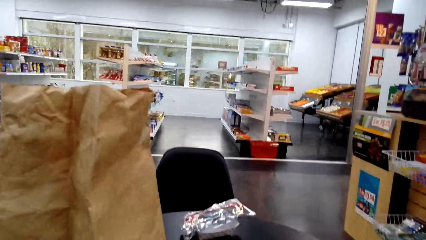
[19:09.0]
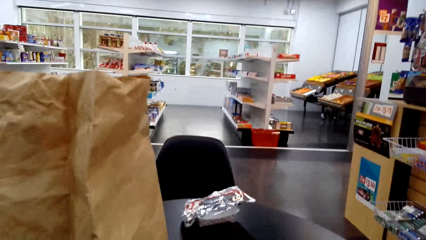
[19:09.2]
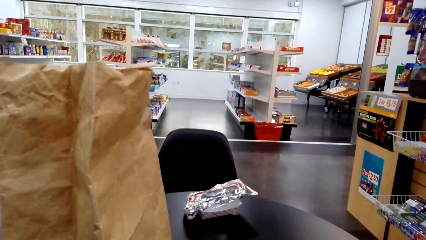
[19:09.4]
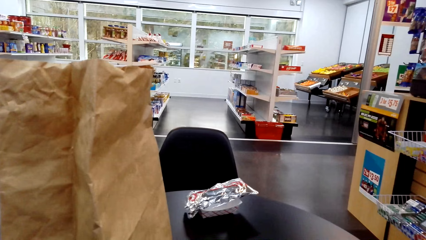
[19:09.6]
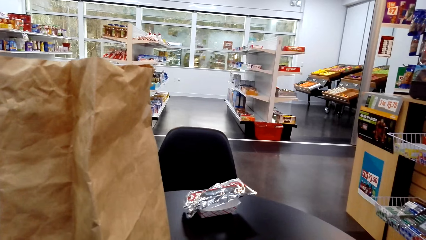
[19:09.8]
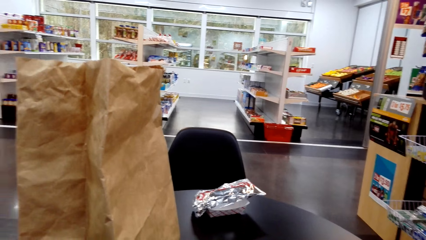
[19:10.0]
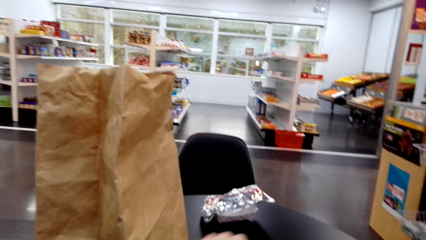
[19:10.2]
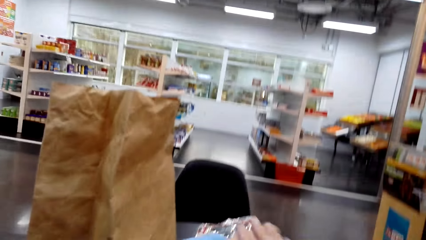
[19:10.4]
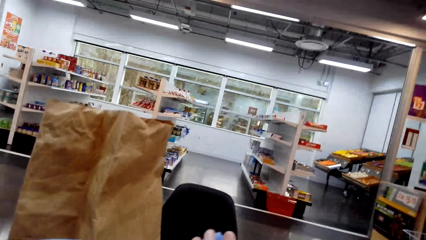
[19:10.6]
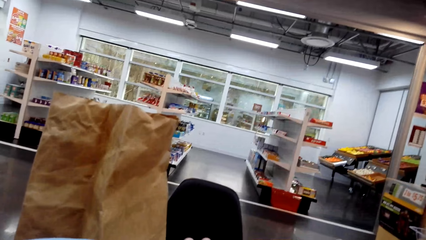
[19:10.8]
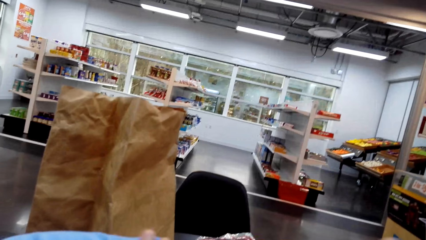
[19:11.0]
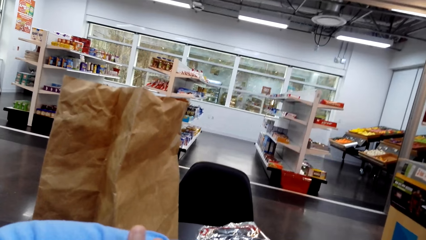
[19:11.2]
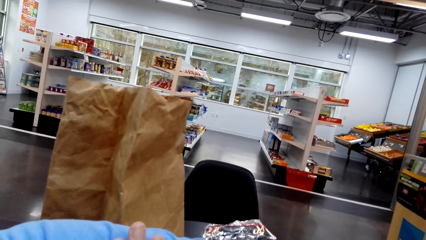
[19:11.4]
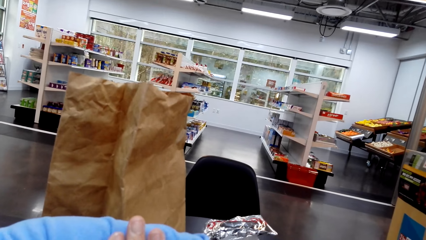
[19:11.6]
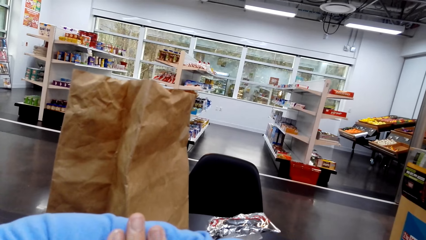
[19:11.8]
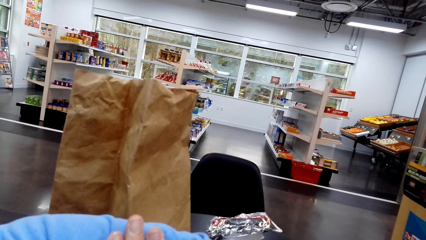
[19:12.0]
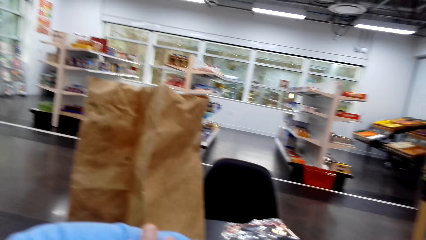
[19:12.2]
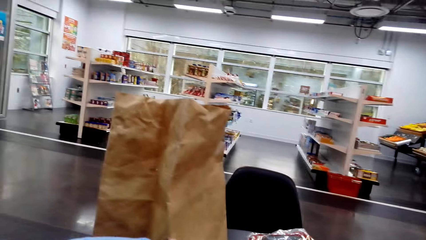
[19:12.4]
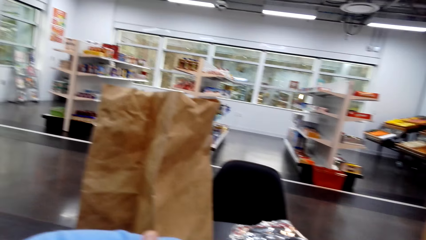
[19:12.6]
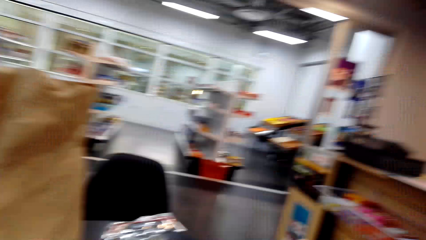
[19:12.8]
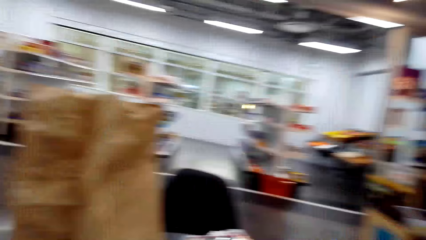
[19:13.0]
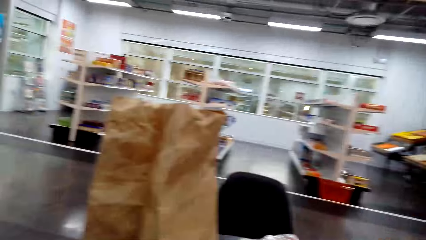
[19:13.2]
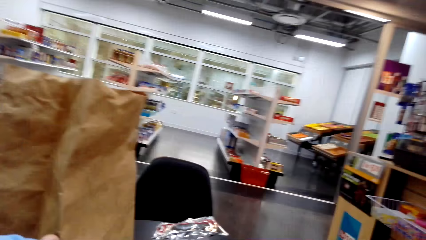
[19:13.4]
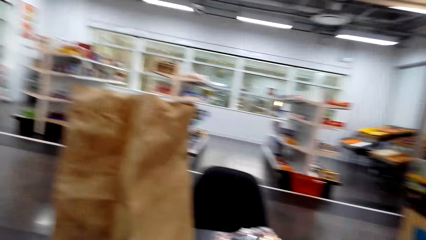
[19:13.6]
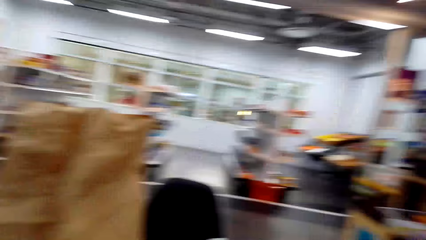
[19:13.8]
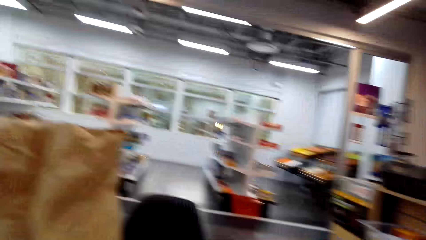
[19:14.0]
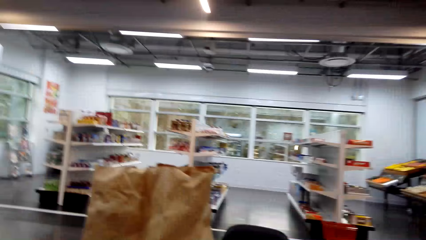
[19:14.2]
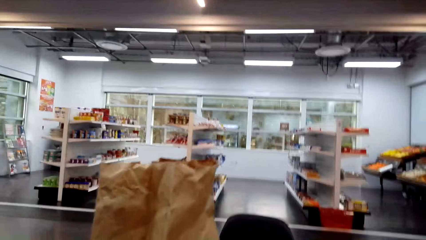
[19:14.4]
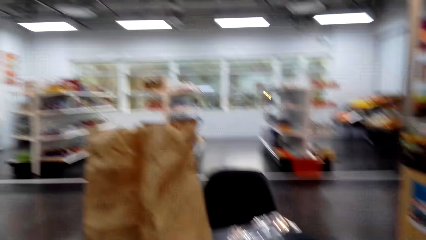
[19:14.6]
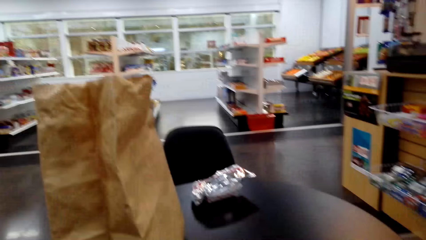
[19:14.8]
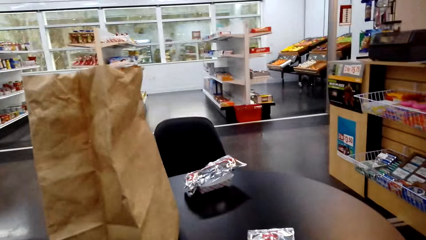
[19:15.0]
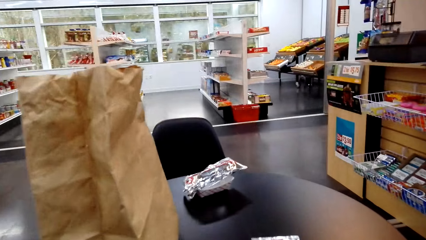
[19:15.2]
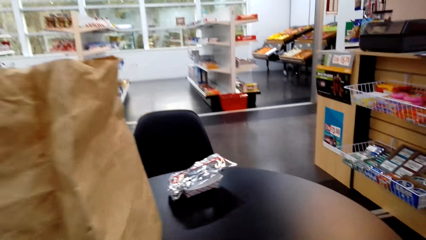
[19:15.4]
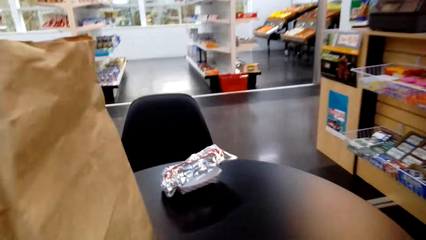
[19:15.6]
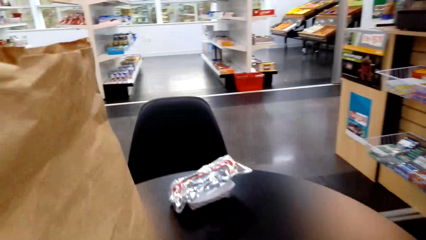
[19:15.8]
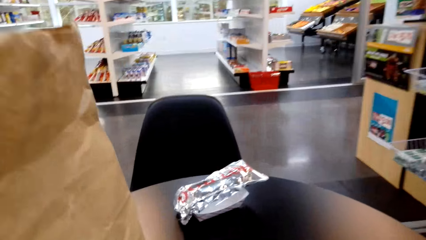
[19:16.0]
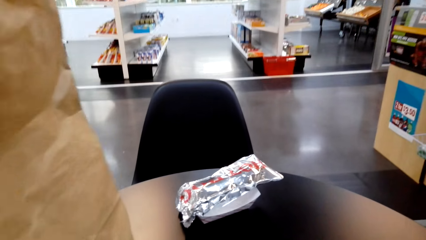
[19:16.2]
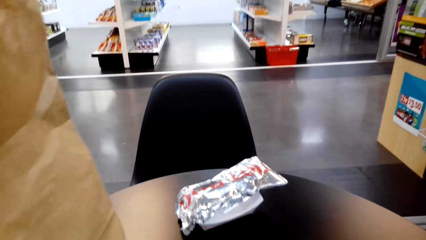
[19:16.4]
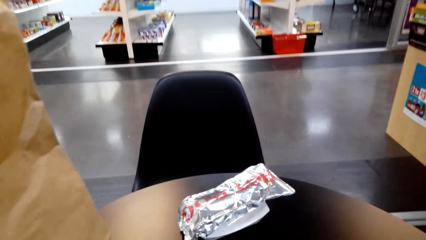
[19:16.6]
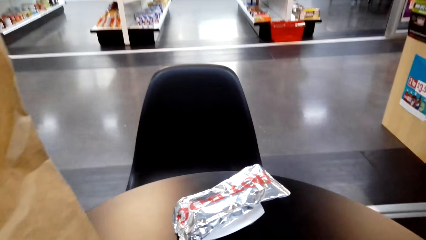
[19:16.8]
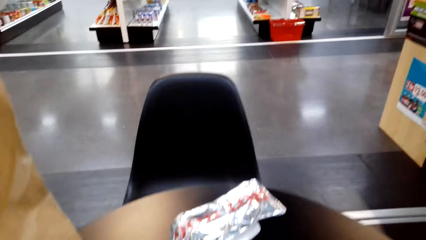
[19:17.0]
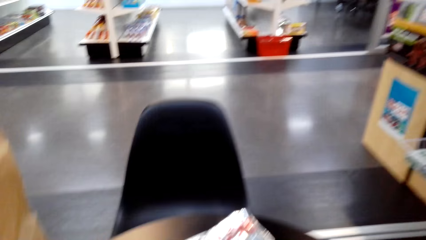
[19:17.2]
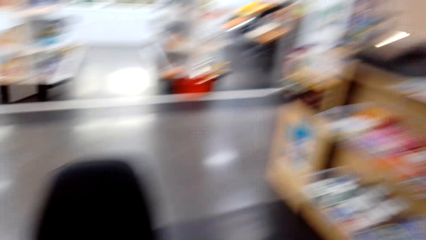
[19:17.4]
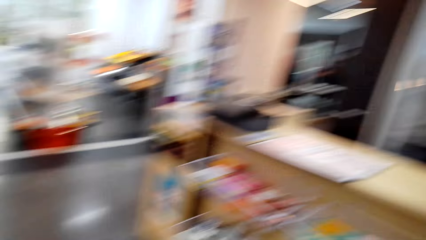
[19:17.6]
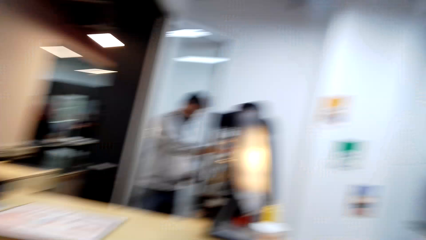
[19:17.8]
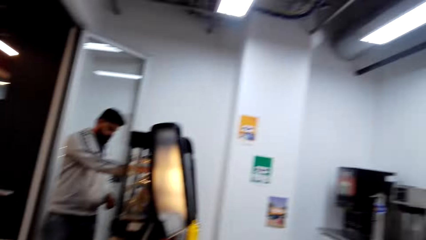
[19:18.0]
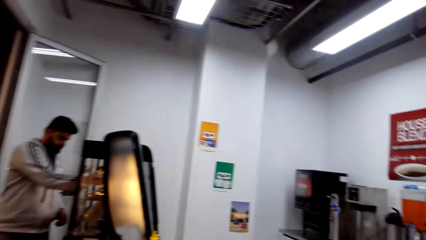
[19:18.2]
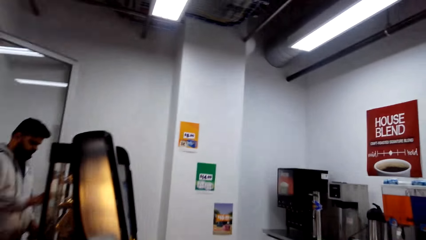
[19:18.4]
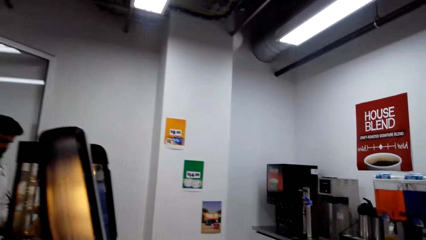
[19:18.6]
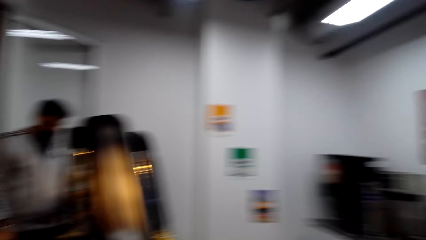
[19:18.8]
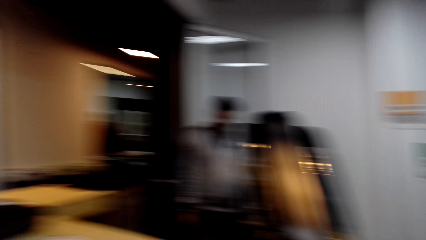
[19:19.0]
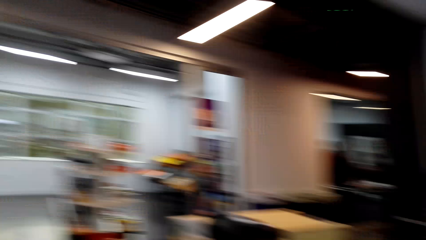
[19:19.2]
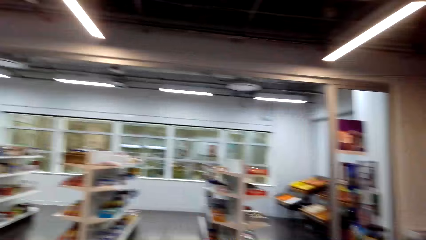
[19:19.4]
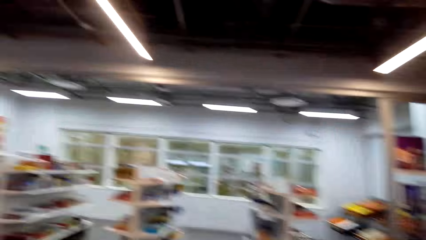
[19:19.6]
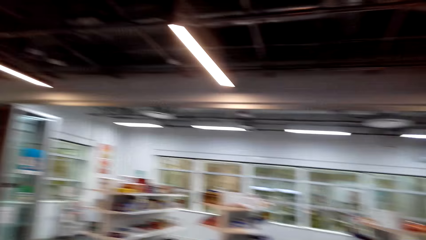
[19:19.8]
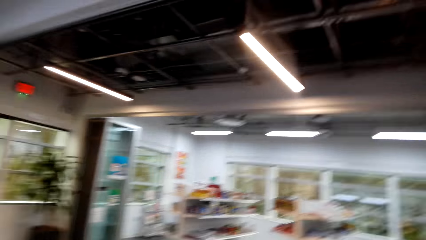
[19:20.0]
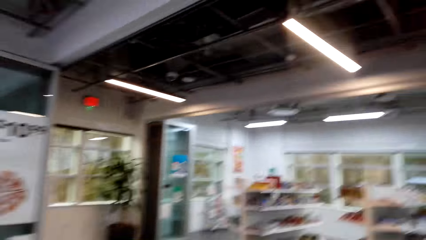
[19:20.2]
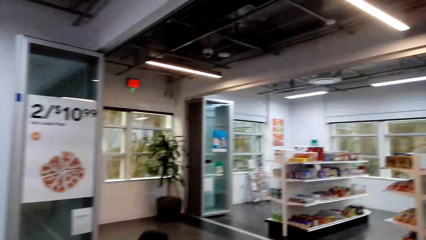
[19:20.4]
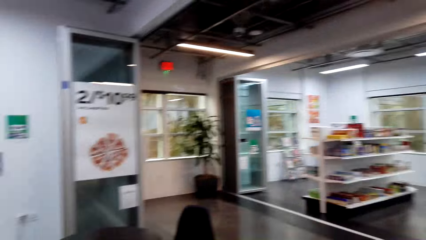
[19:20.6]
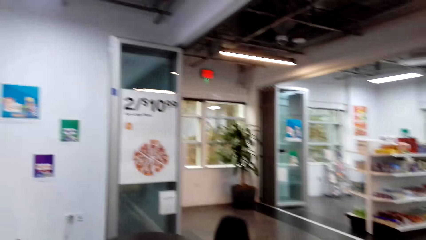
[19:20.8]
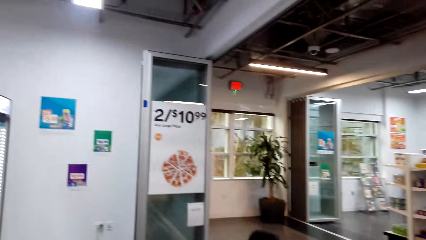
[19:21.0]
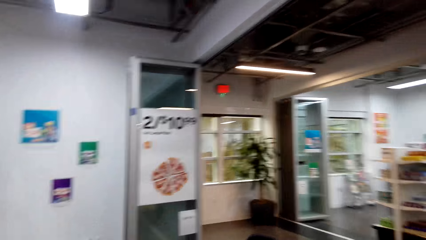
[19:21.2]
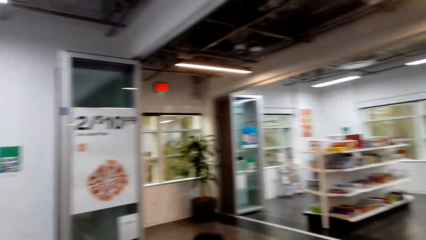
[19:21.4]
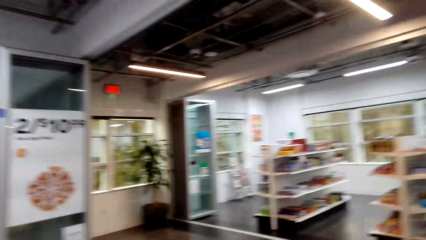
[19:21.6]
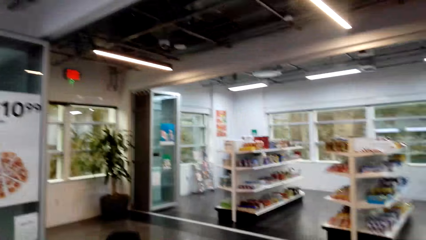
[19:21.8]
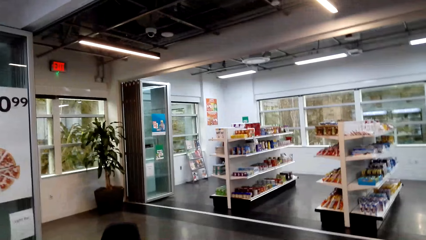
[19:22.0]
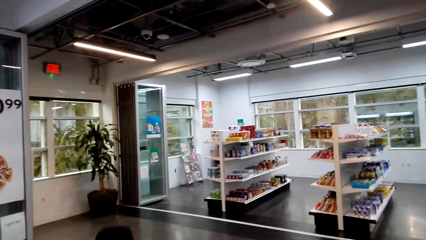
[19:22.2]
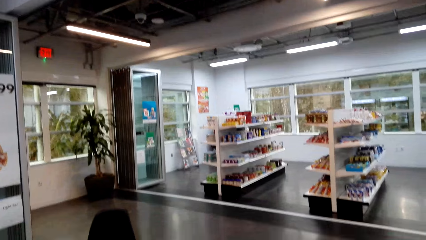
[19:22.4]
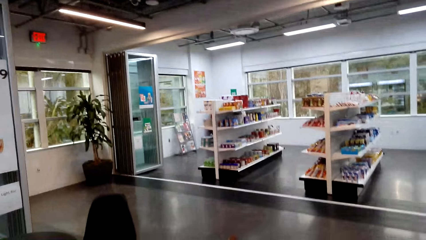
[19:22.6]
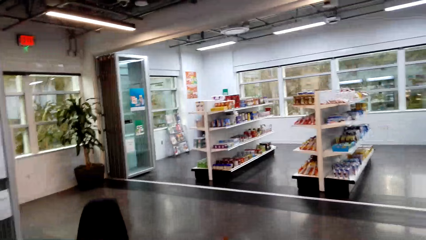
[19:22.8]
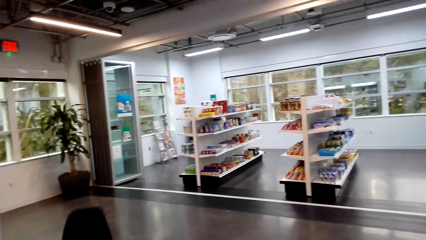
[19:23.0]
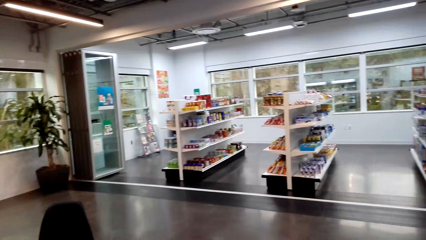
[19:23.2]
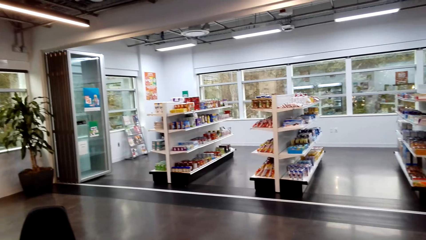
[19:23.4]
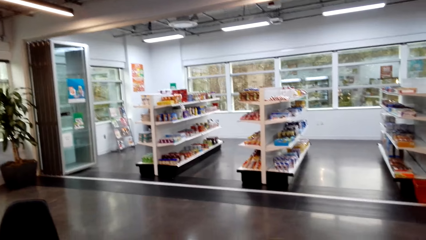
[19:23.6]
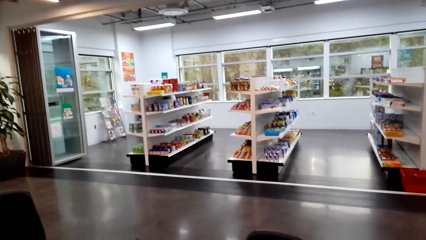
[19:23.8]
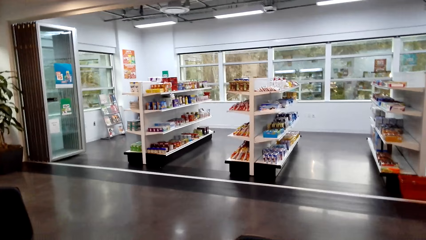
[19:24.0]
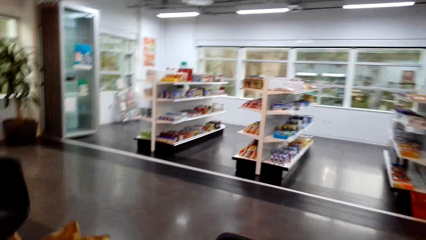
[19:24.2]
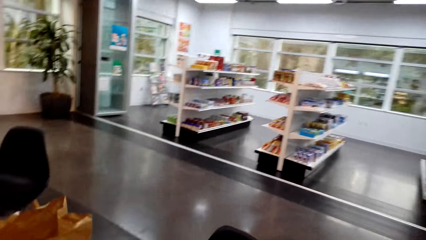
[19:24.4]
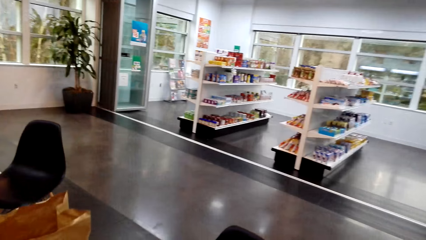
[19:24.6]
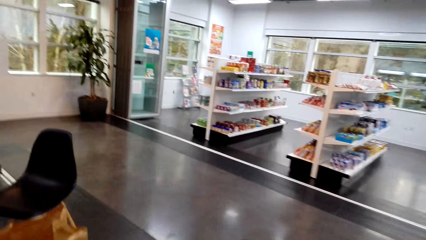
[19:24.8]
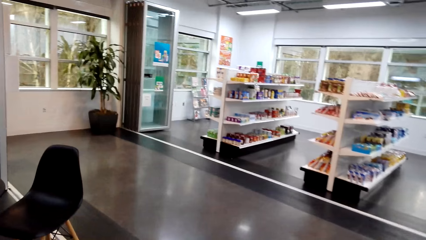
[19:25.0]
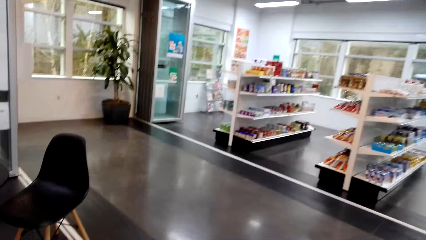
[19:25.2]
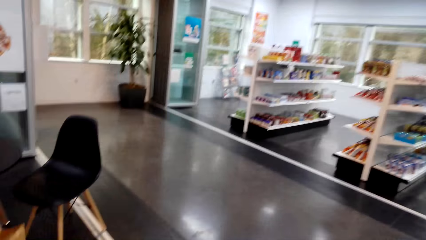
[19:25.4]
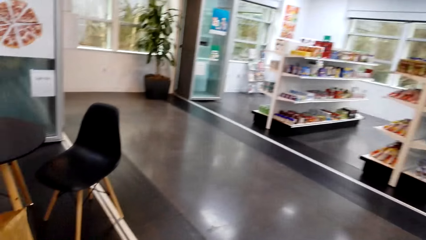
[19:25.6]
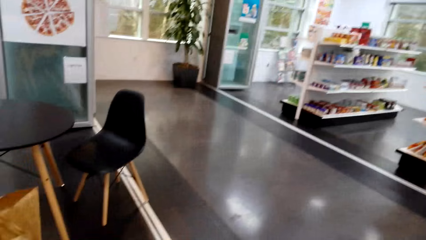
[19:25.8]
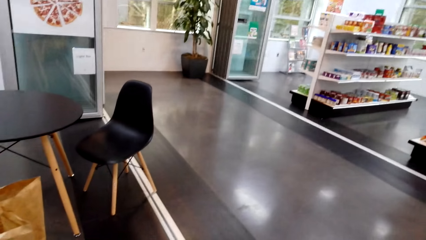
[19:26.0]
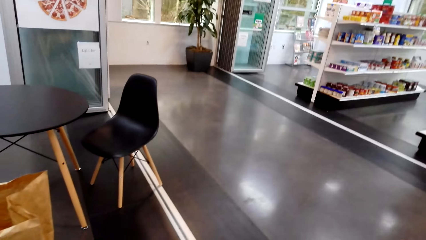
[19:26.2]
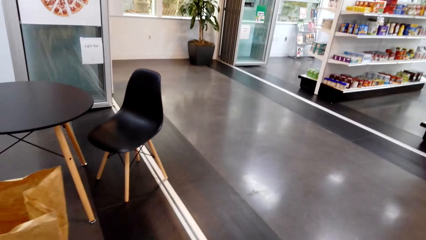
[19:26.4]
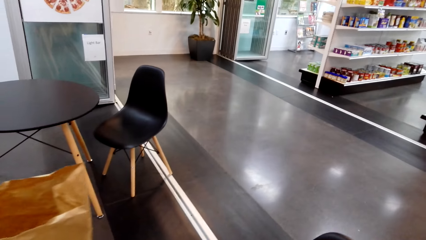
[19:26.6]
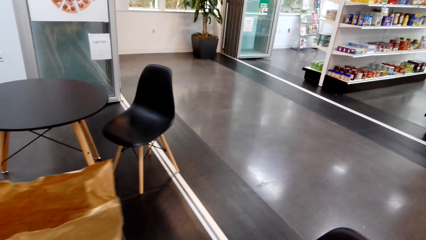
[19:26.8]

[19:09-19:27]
The camera wearer looks at the watch. They stand up from the seat. They look at the counter. They look around the shop. They pull a chair. They stand.
